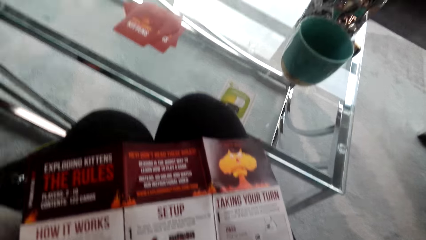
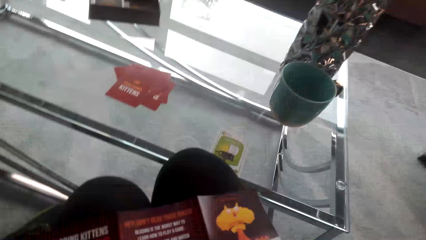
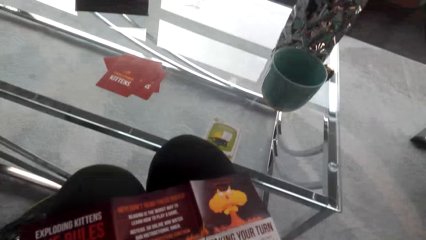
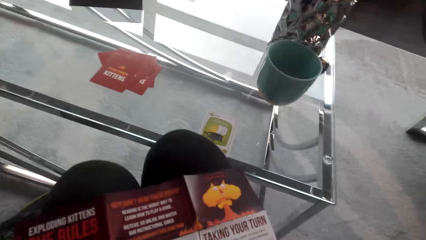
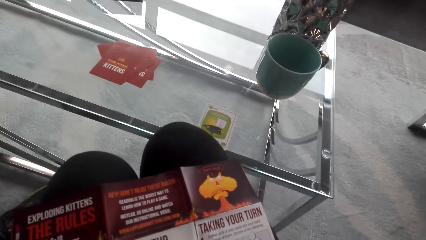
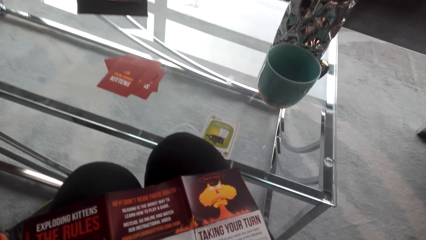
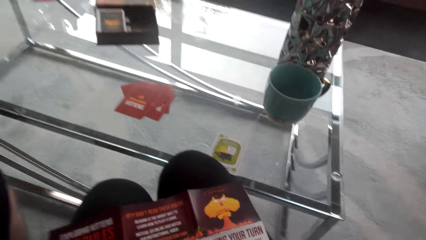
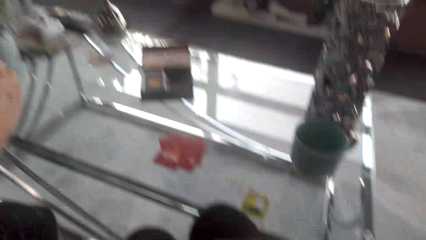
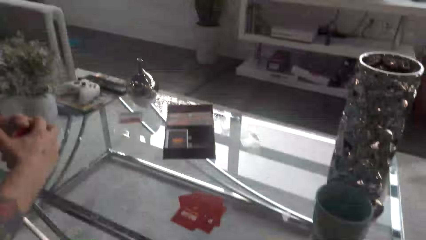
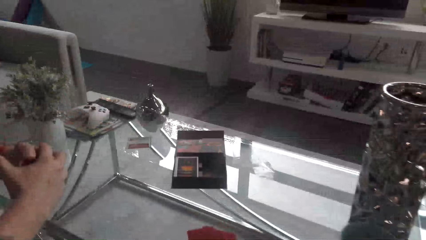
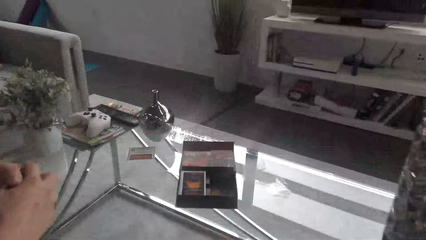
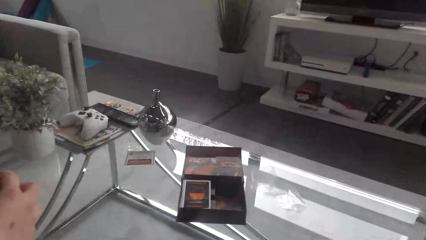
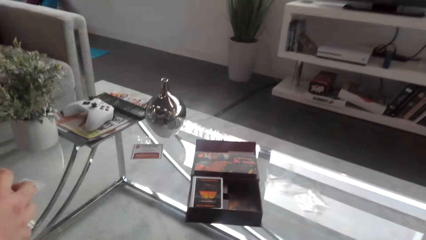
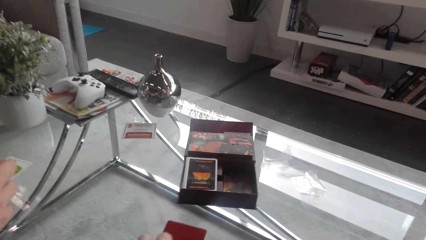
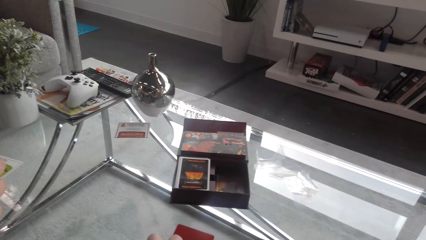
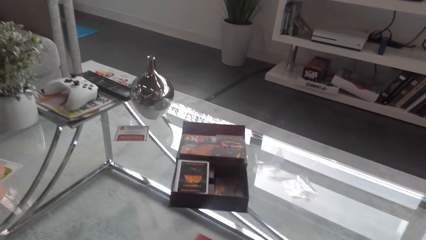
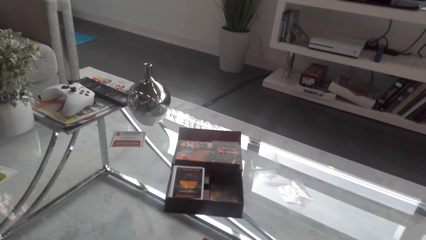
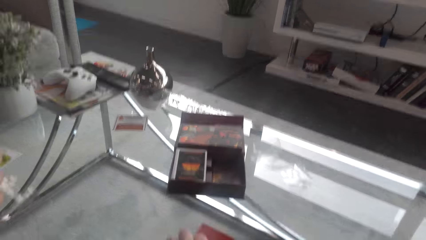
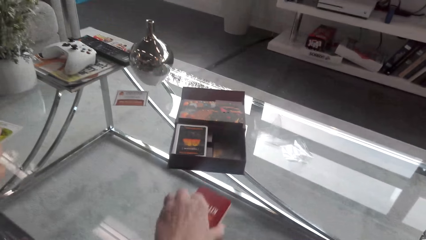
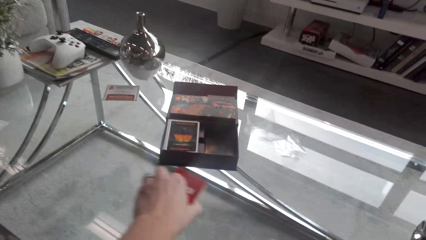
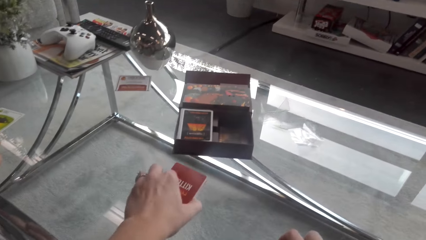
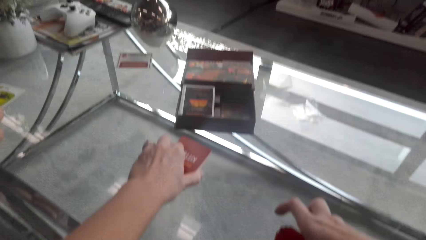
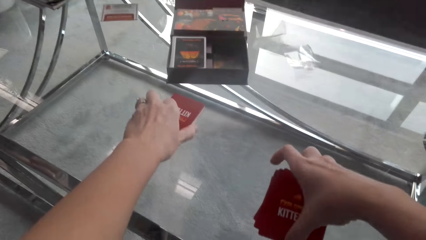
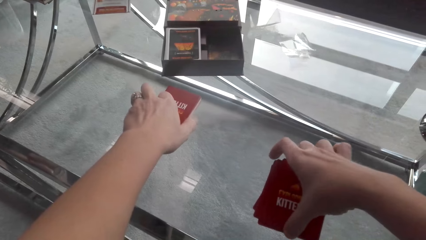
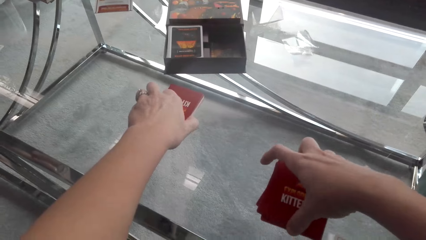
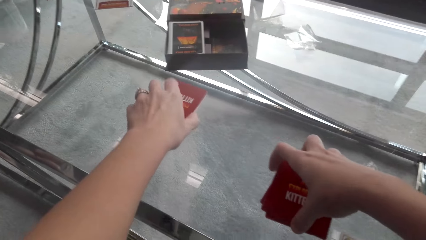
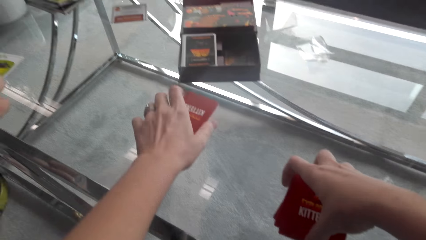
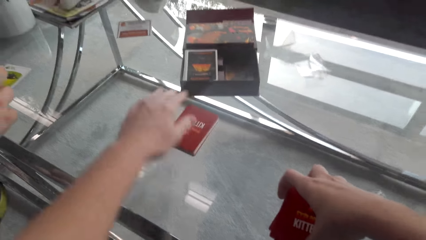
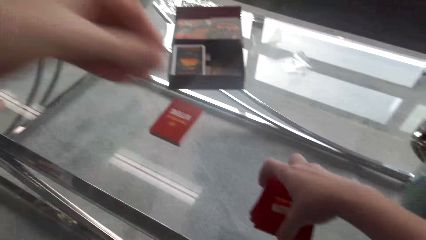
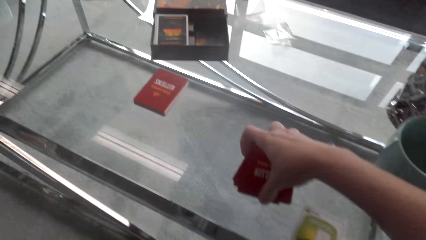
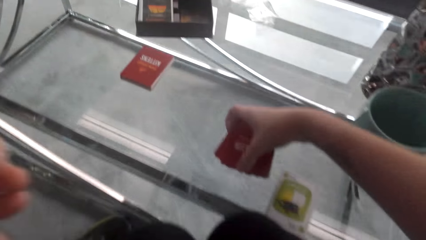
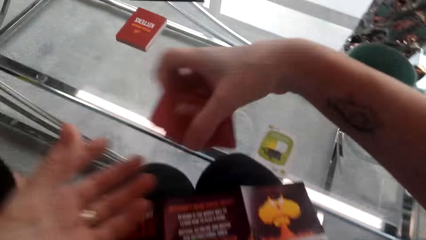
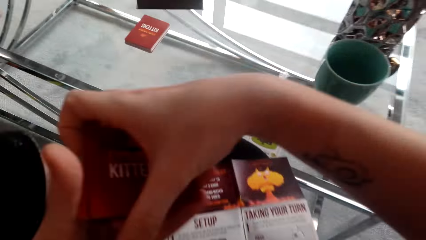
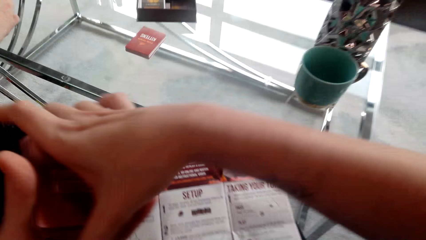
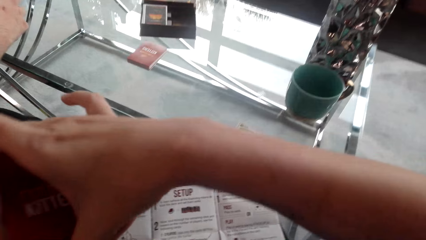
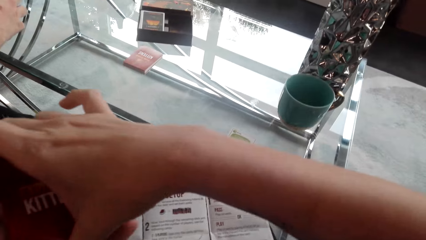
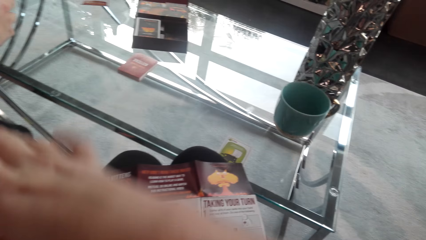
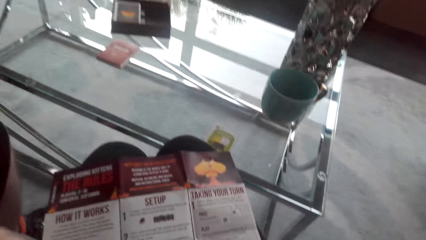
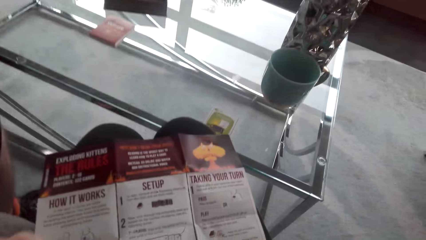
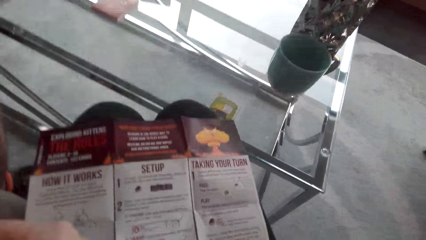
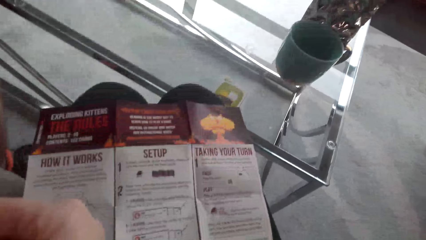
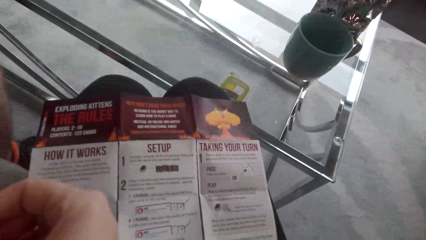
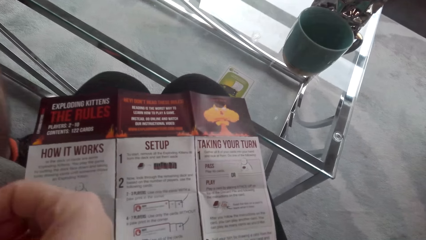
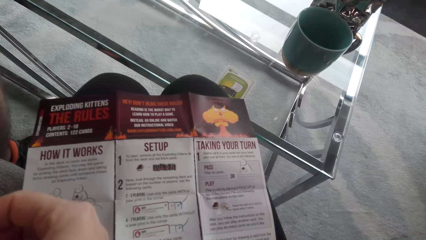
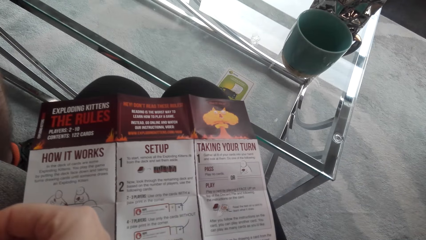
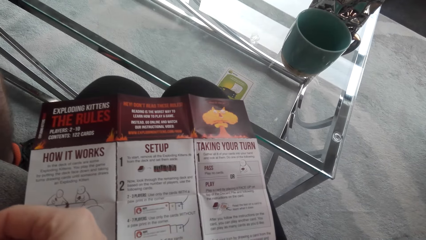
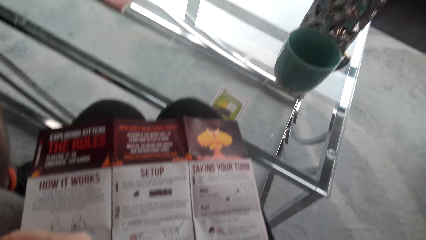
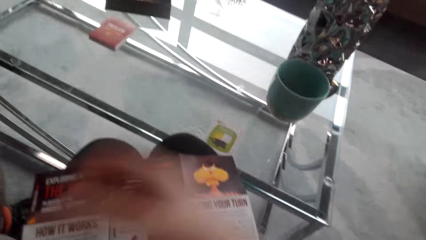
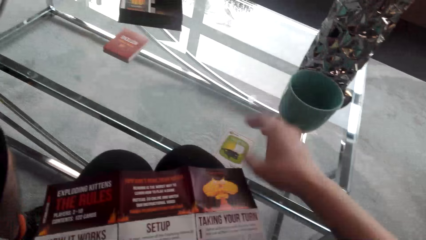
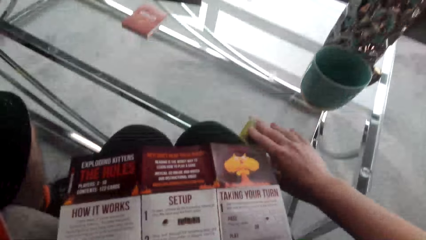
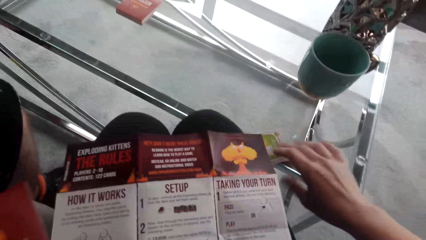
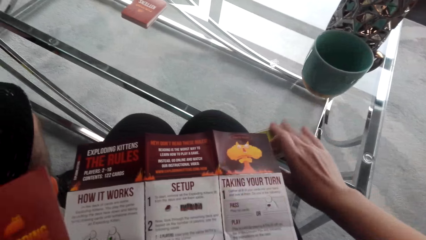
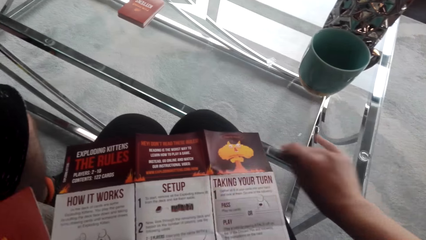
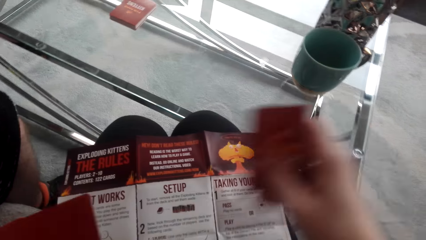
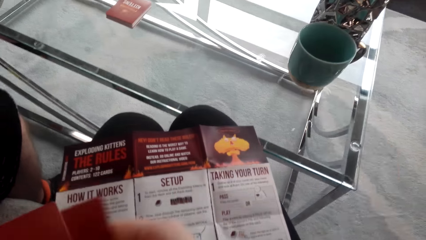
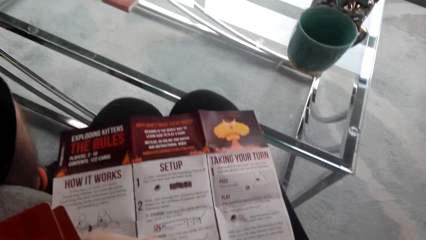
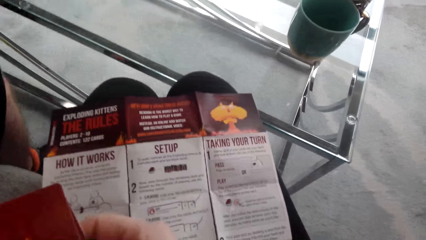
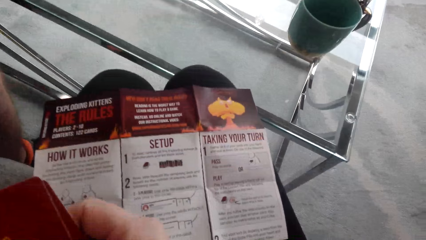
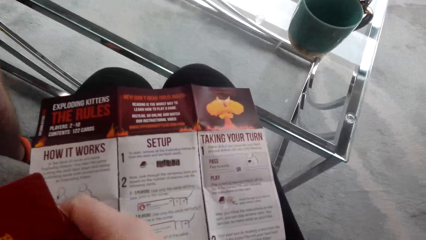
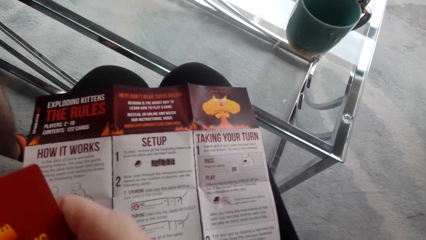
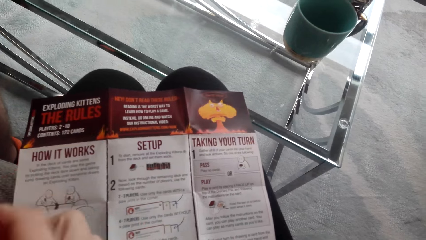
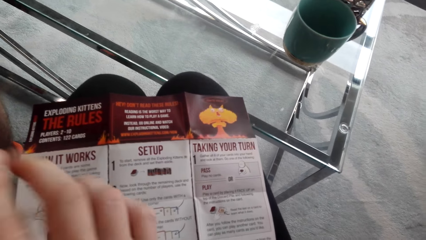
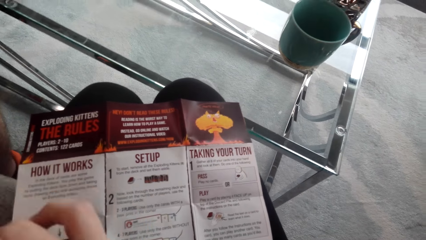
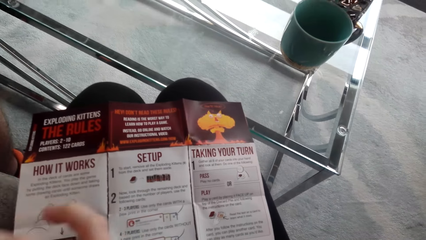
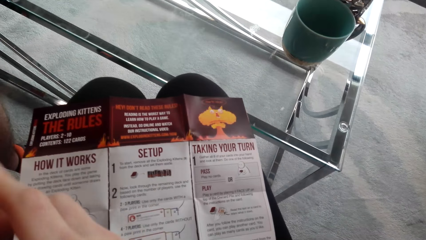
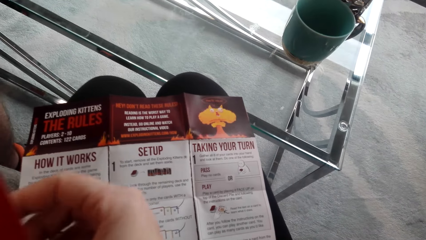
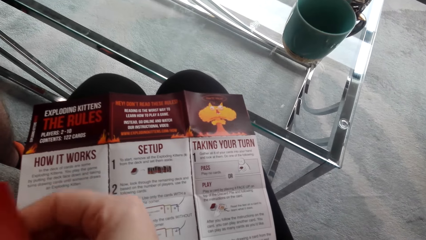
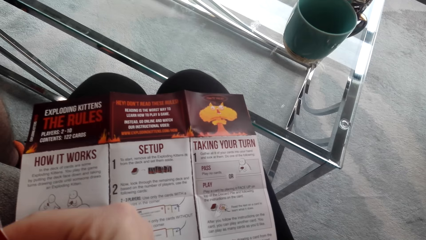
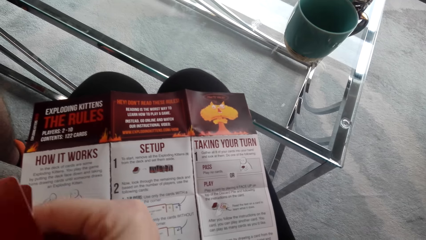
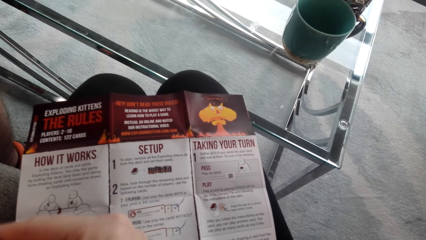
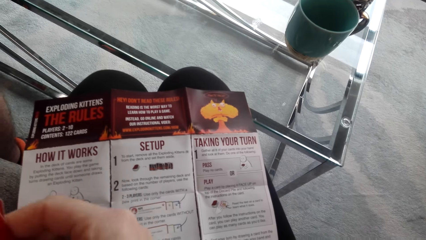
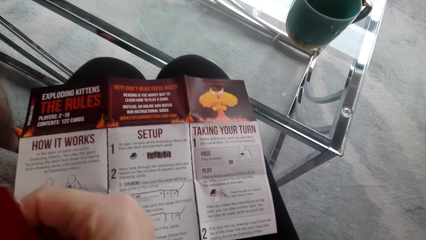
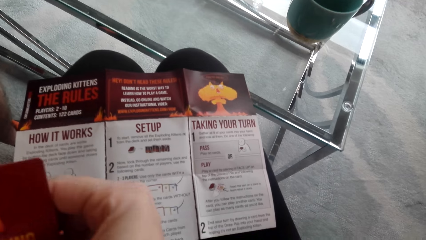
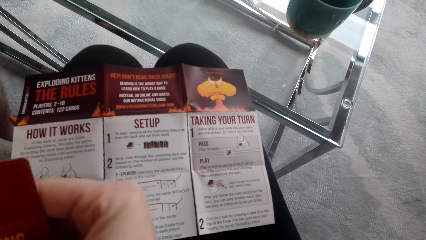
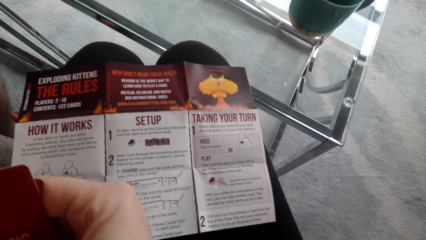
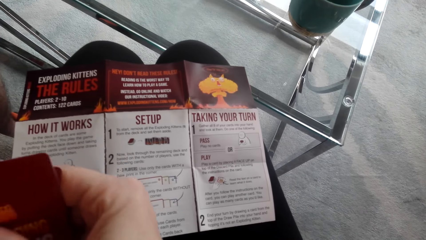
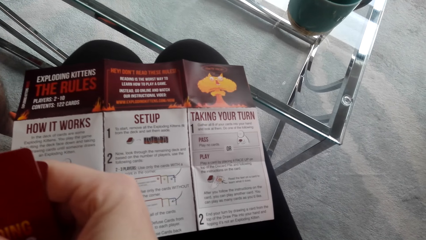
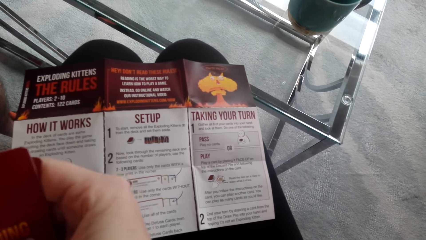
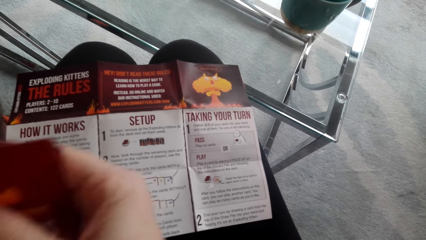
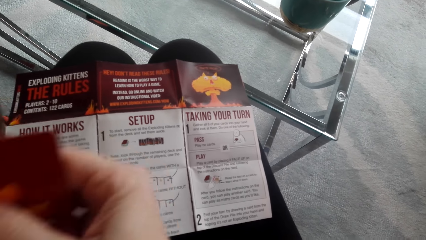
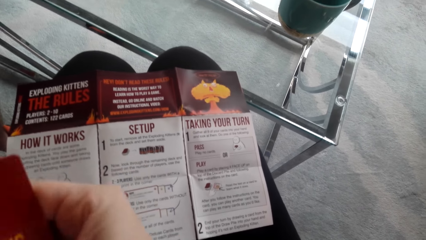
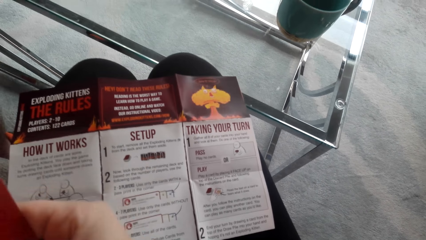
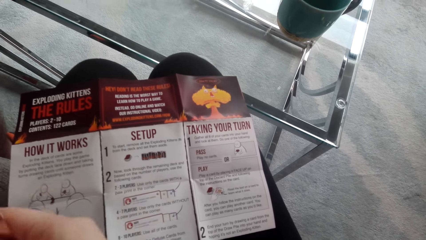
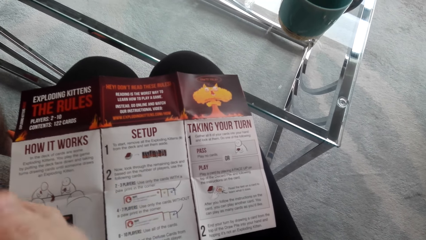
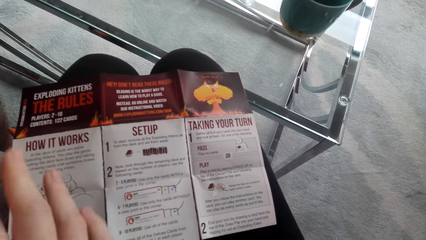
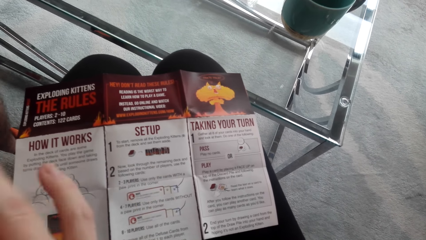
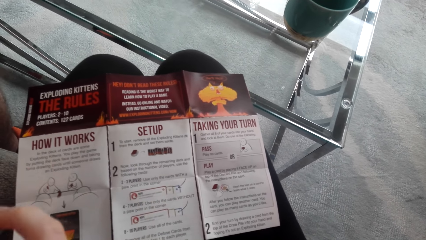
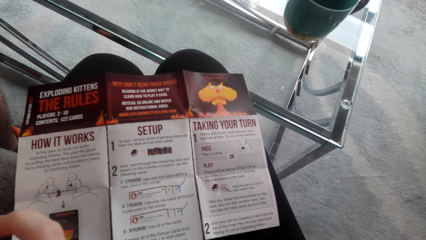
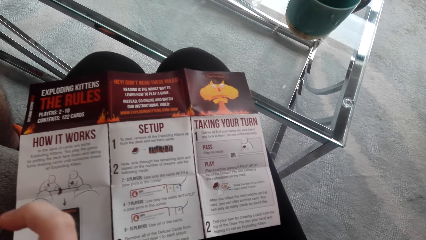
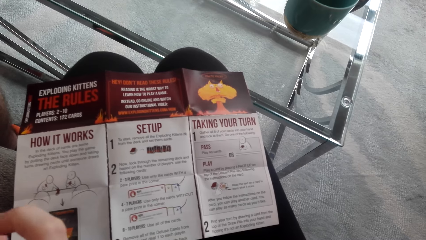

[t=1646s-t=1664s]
The camera wearer picks up the card from the table. They put the cards on the table. They converse with a man. They read the piece of paper. They pick up a card from the table. They shuffle the cards.
